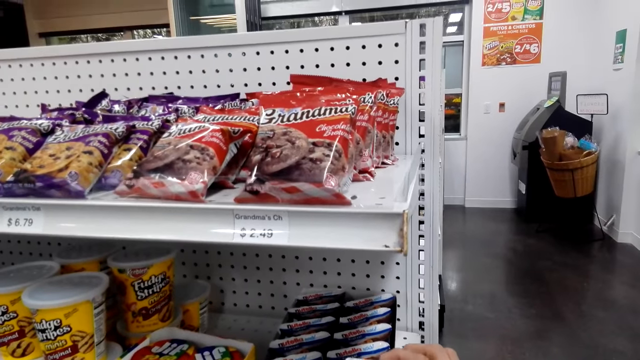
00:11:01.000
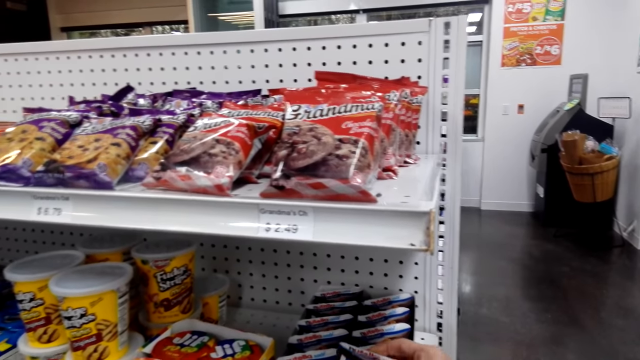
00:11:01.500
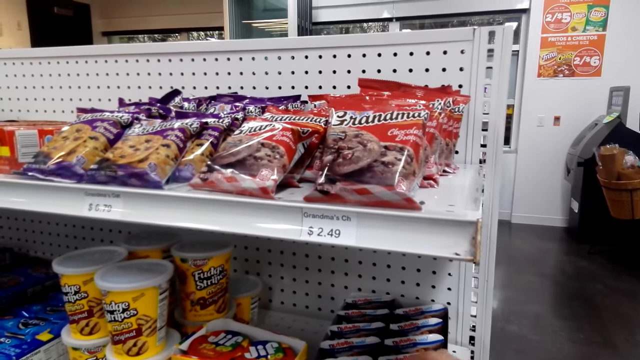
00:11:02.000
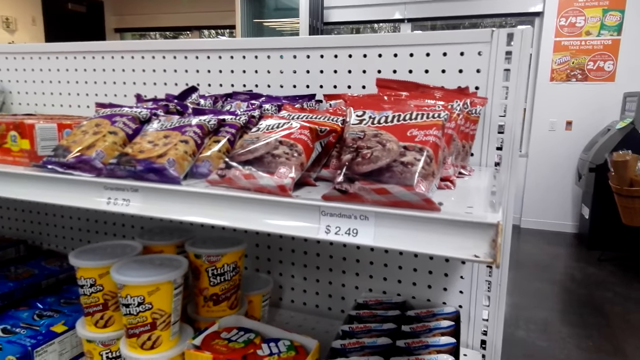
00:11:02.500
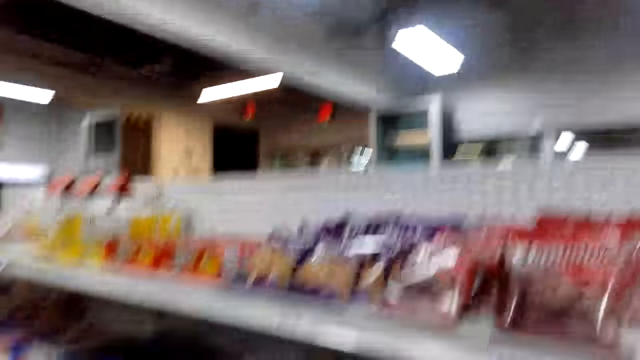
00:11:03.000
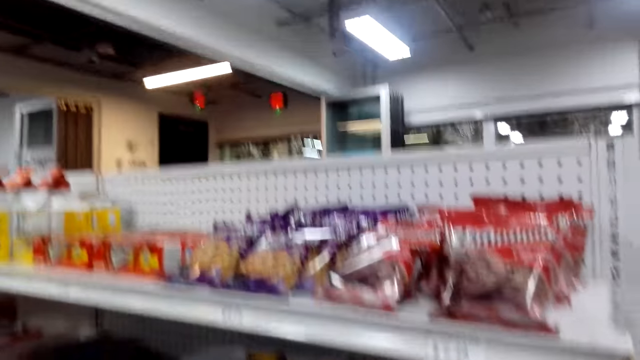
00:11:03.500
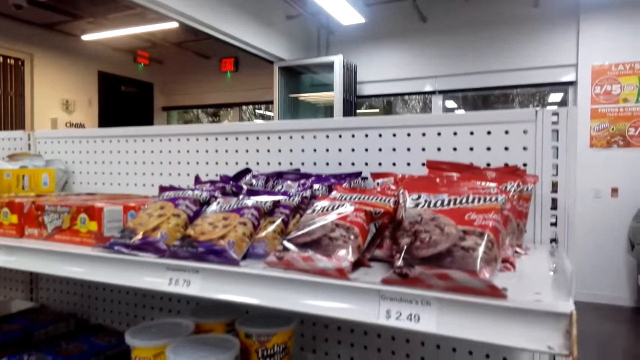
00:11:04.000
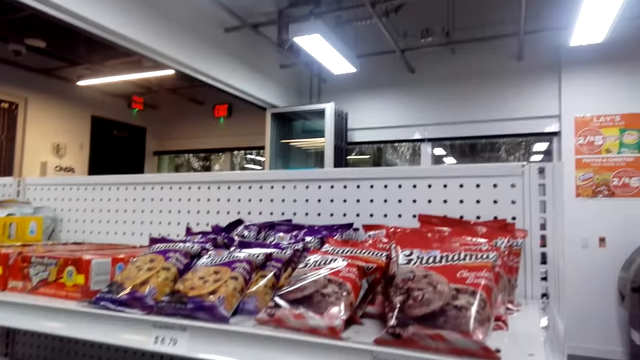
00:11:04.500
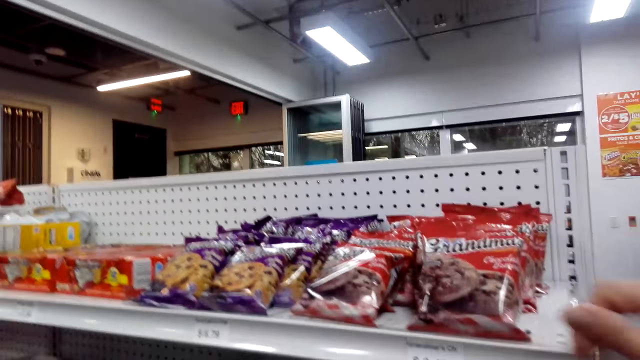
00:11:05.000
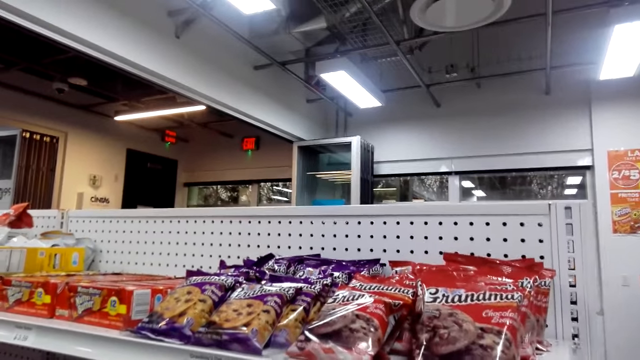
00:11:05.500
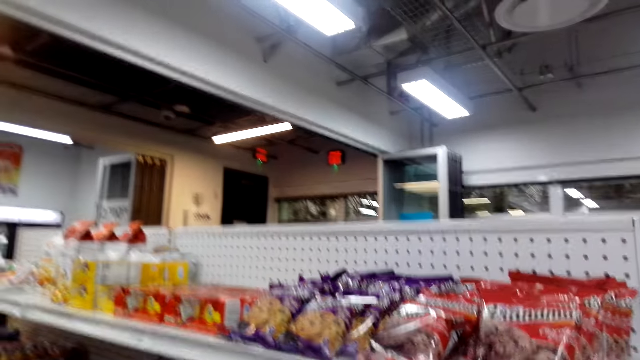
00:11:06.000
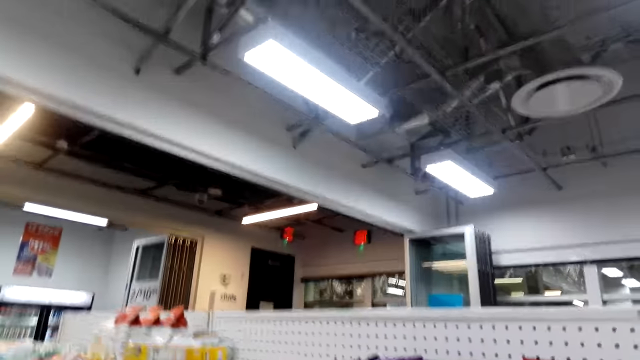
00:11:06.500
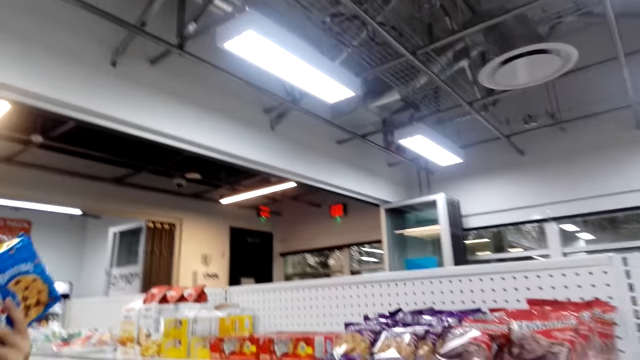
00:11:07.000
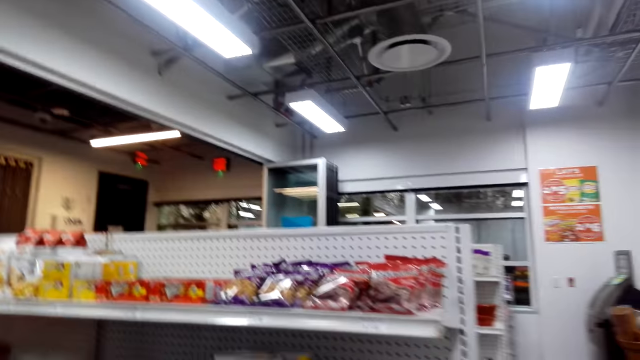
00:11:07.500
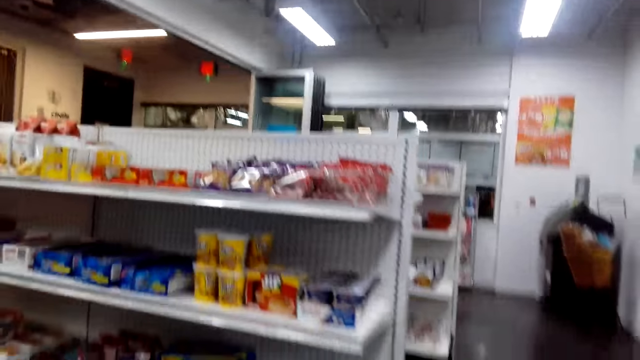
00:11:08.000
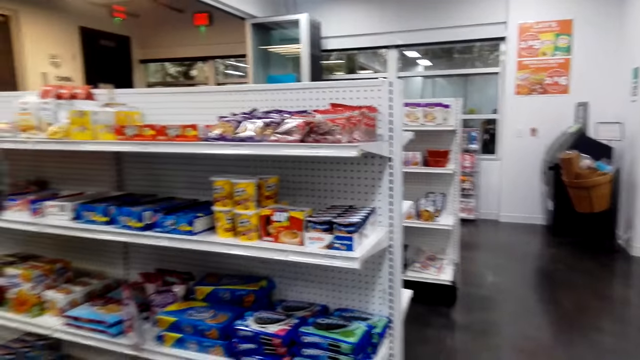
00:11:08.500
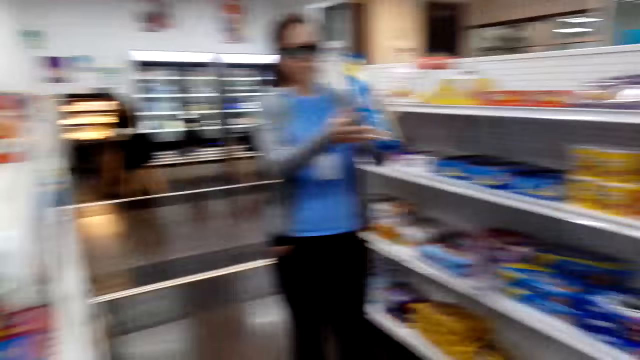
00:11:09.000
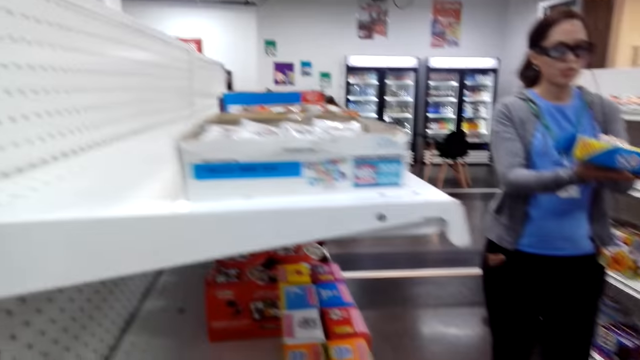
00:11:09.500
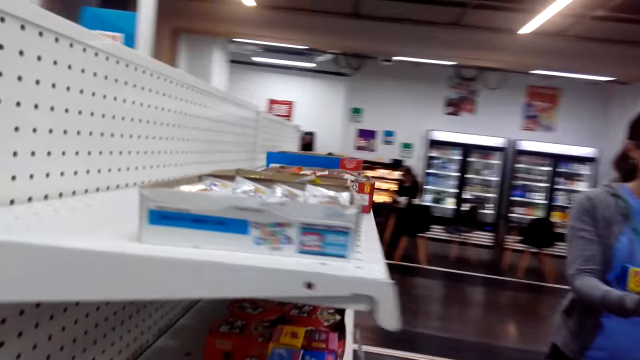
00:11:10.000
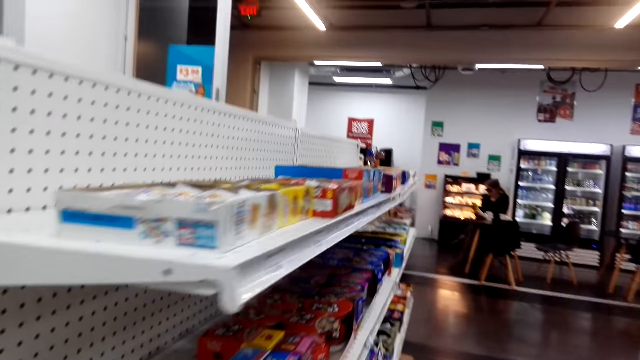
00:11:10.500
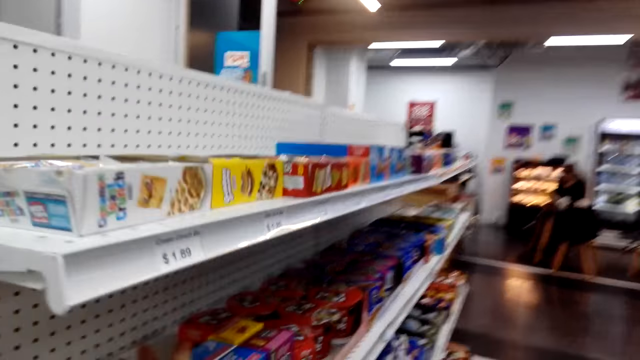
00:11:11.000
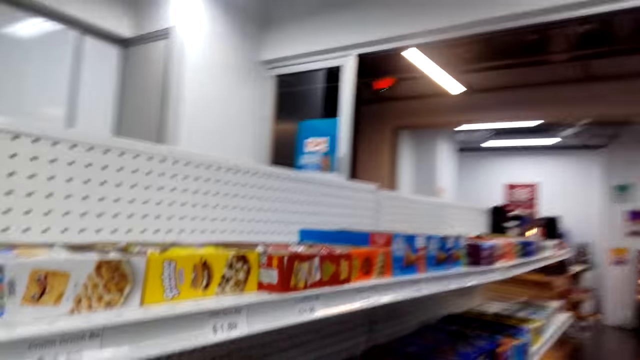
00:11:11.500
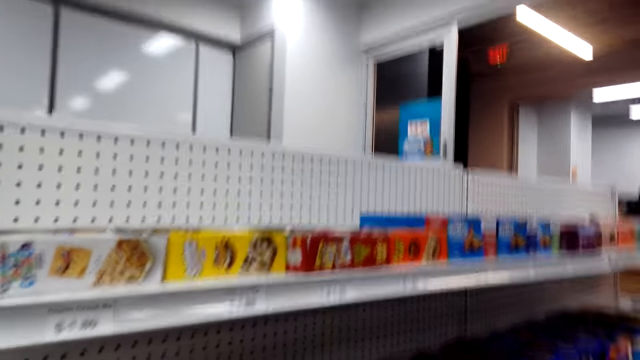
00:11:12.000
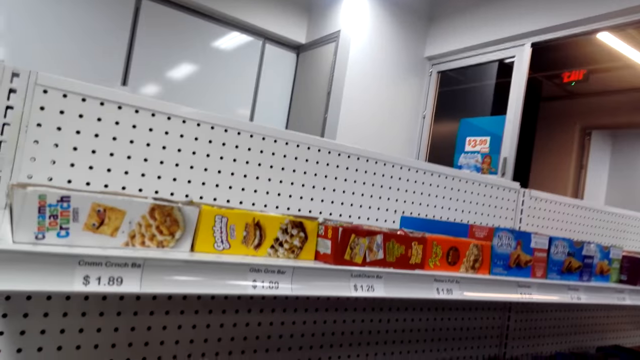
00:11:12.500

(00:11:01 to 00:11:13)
The camera wearer touches something and picks up a coco spread. They talk to the lady. They look around, raise a hand, and move around. The lady talks to the camera wearer. The camera wearer moves back. The lady looks at a packet. The camera wearer walks around.

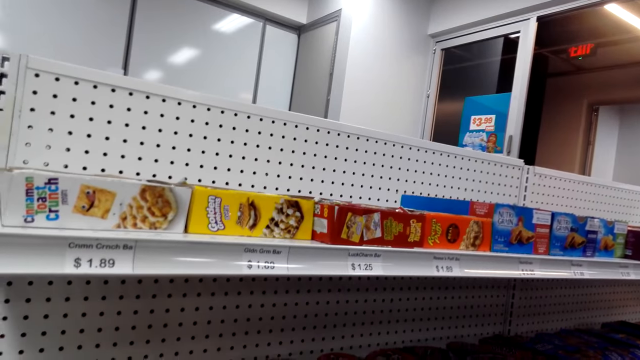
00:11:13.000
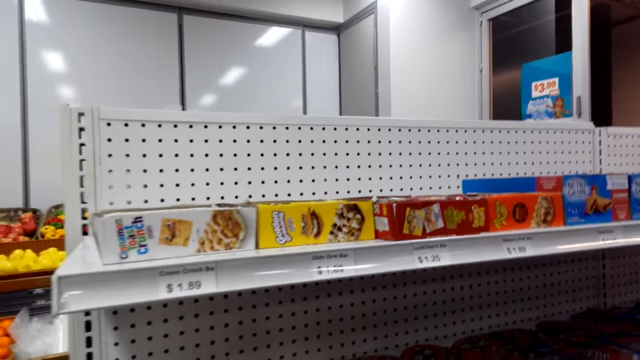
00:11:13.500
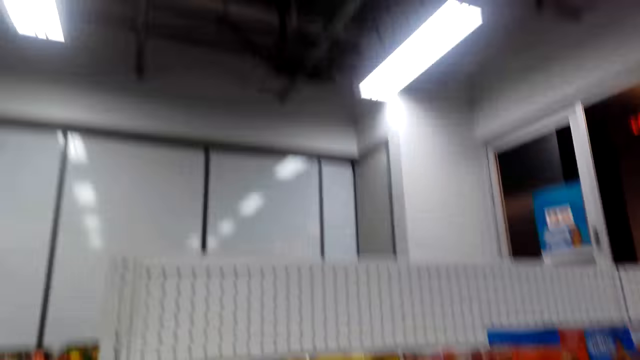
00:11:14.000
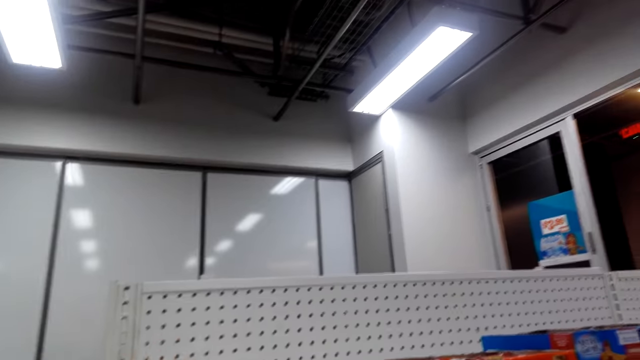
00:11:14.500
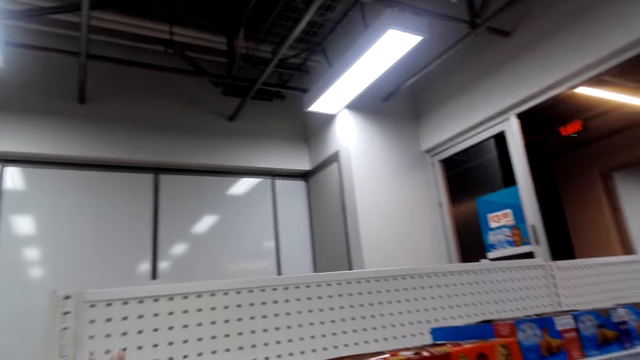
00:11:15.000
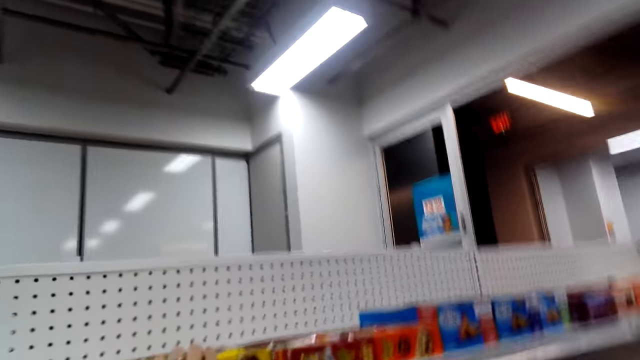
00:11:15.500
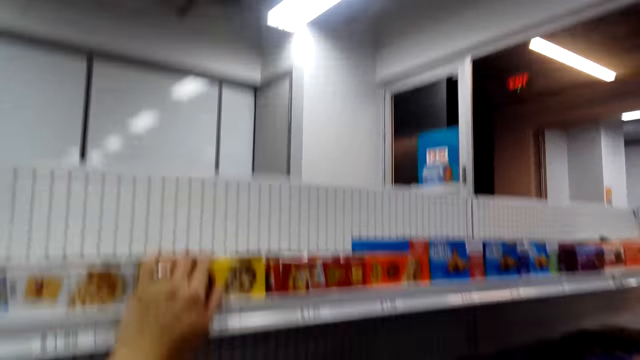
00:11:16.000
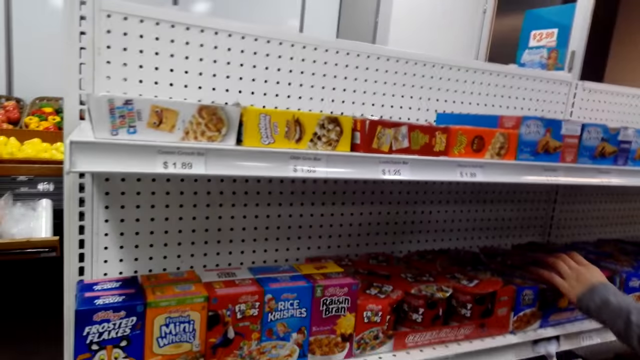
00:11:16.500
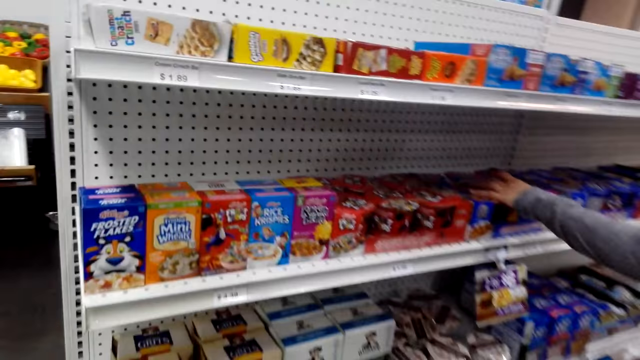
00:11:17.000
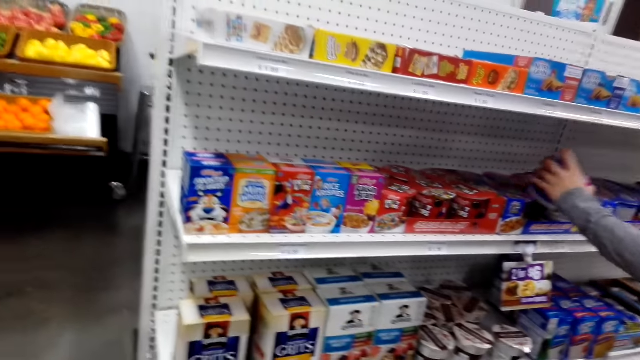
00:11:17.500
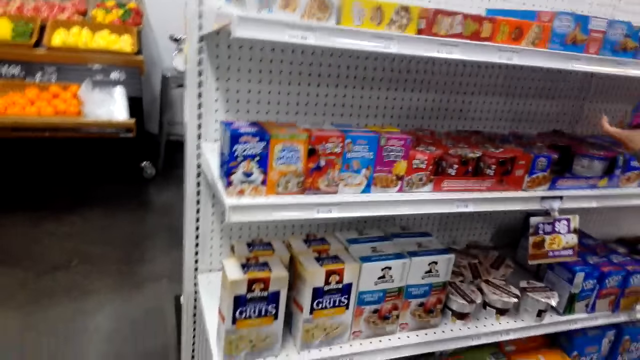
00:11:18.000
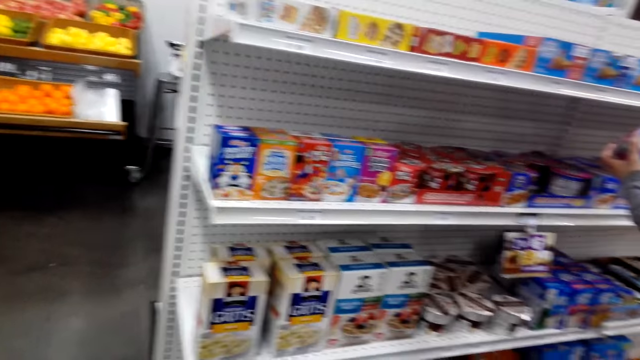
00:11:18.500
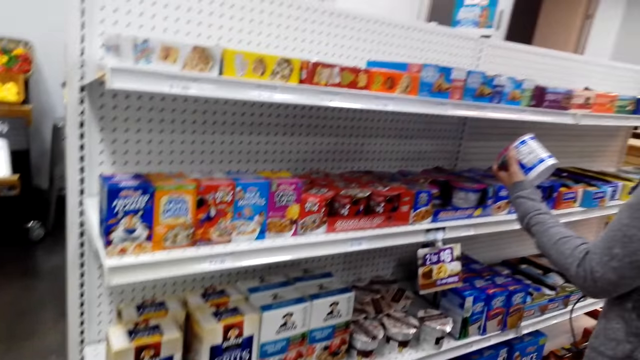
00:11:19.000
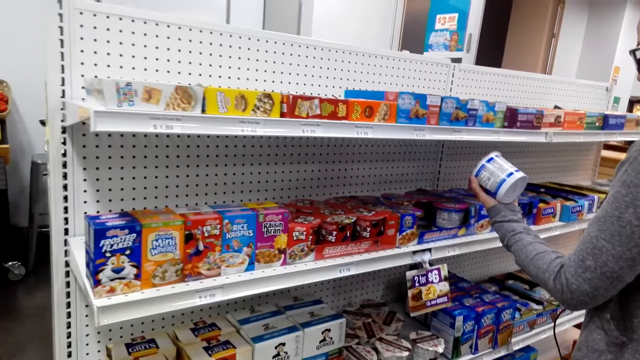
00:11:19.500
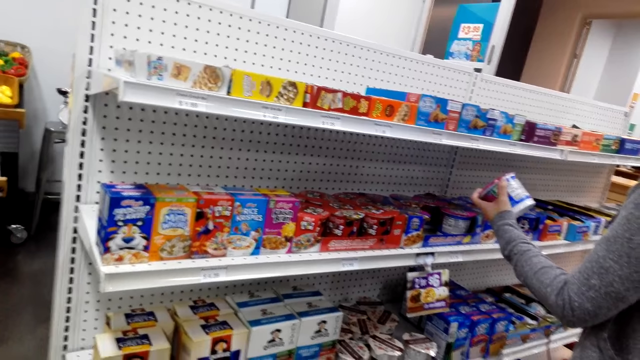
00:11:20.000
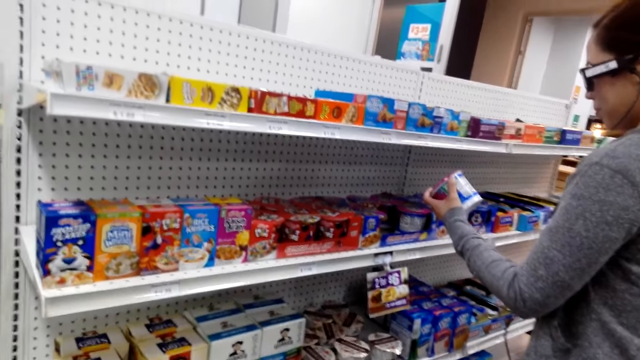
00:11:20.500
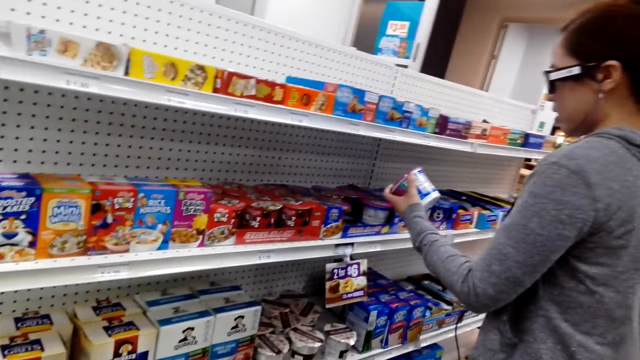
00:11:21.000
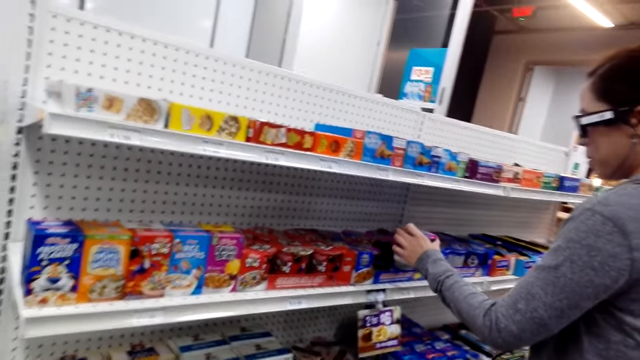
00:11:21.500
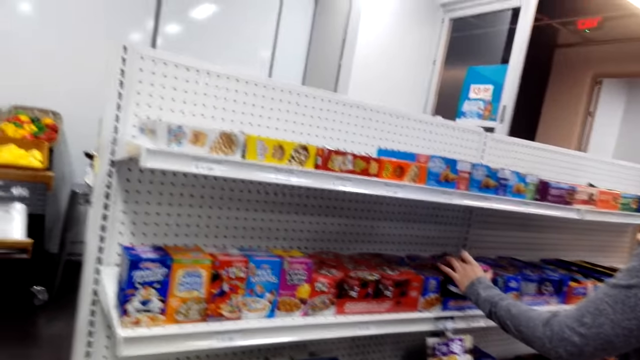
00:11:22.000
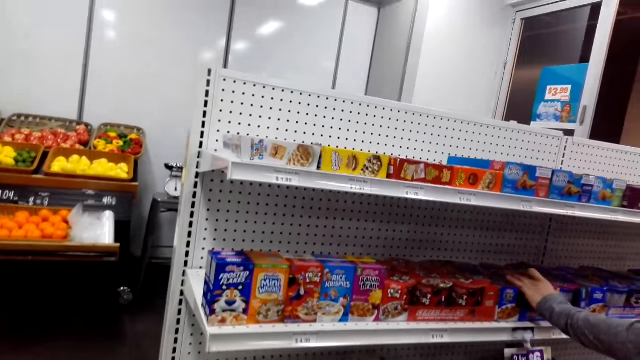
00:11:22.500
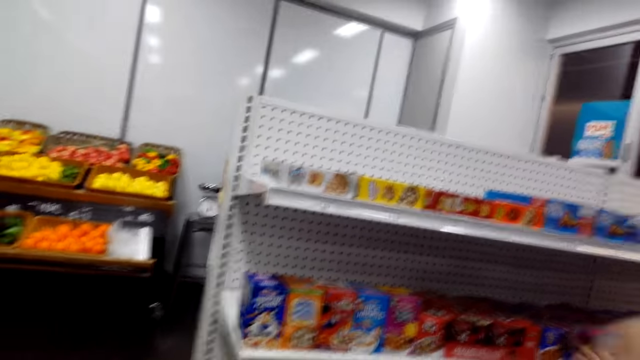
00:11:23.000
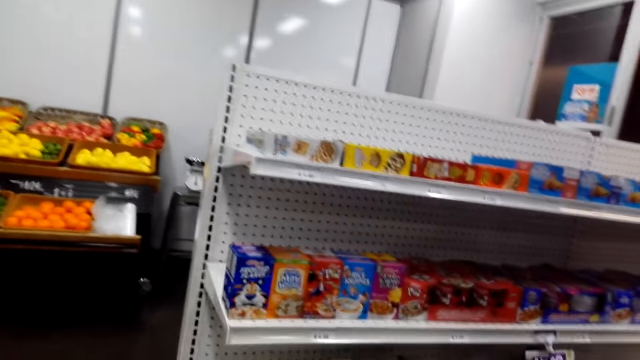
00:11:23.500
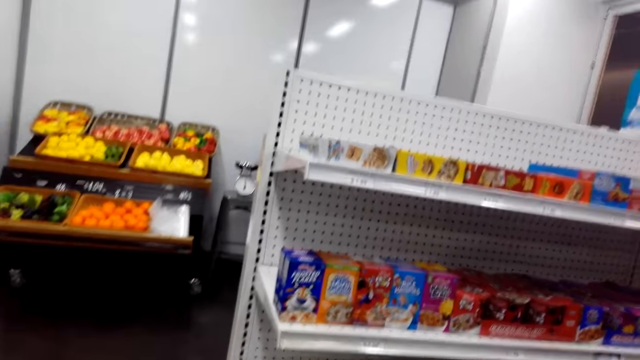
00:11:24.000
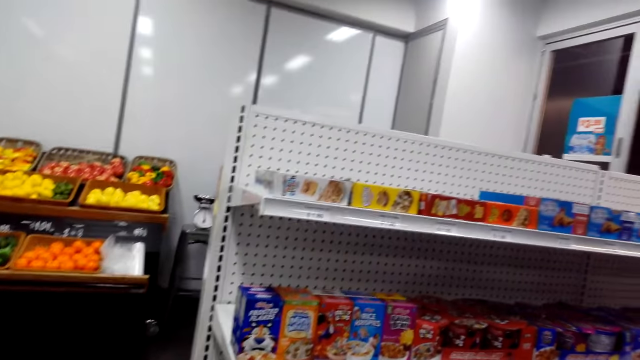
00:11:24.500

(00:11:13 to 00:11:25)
The camera wearer talks to the lady. They touch something and look at a chocolate. The lady picks up a tin. The camera wearer lowers a hand and moves back. The lady looks at the tin and puts the tin on the shelf.
